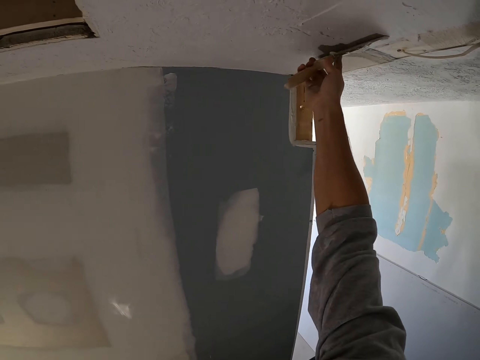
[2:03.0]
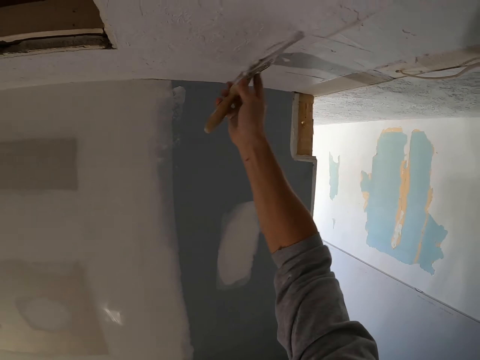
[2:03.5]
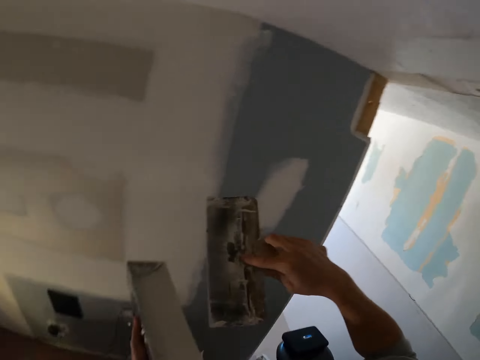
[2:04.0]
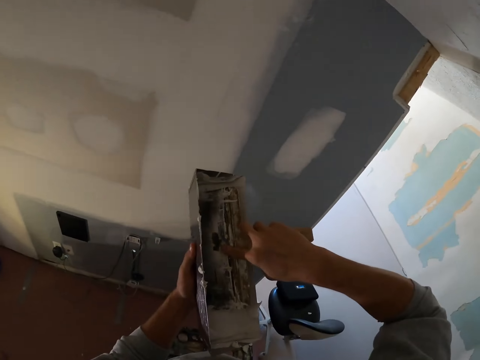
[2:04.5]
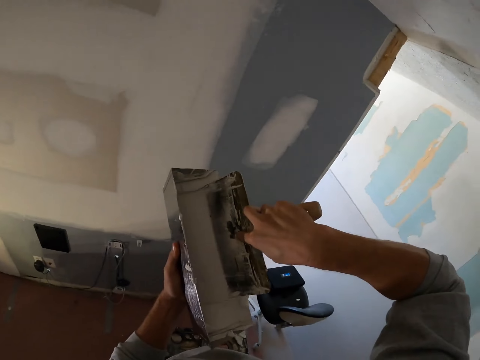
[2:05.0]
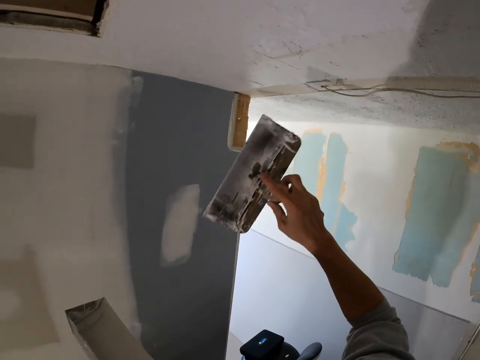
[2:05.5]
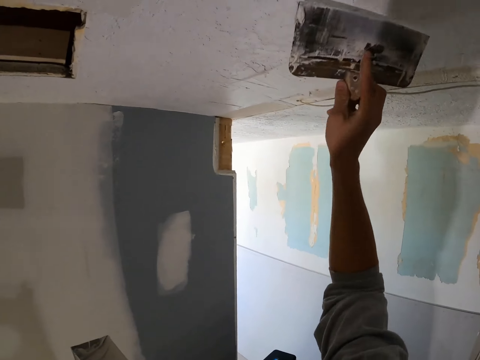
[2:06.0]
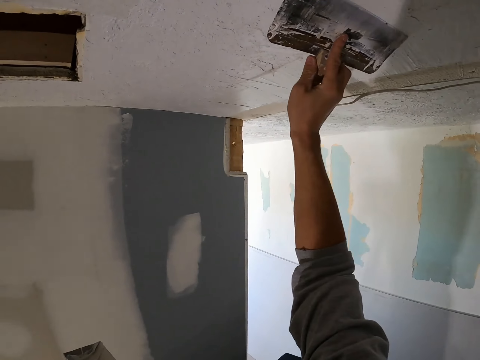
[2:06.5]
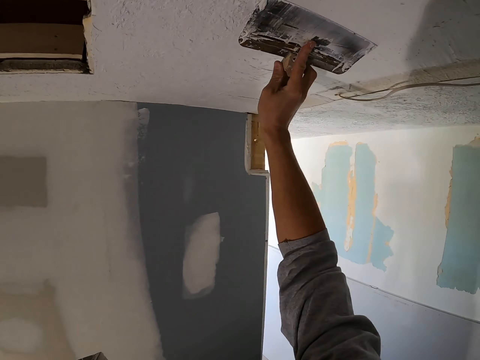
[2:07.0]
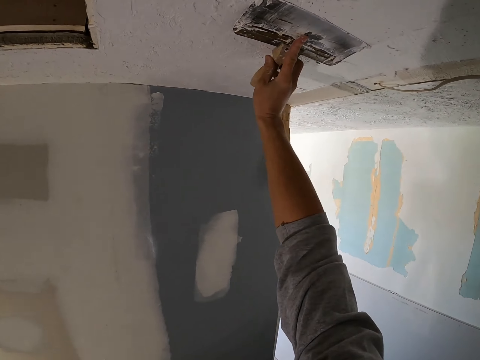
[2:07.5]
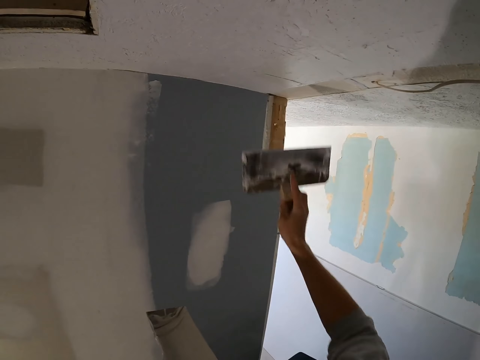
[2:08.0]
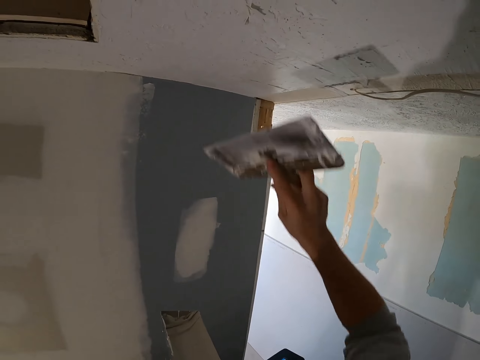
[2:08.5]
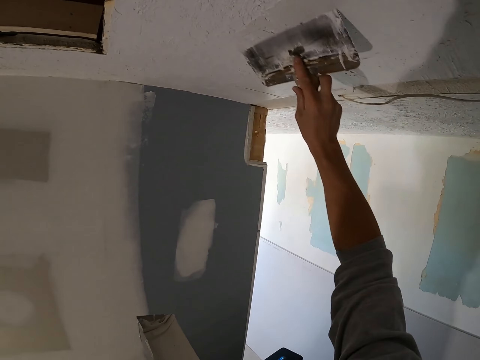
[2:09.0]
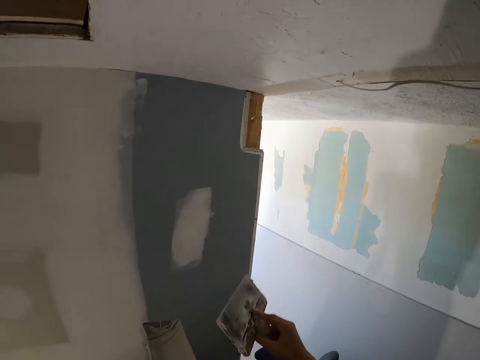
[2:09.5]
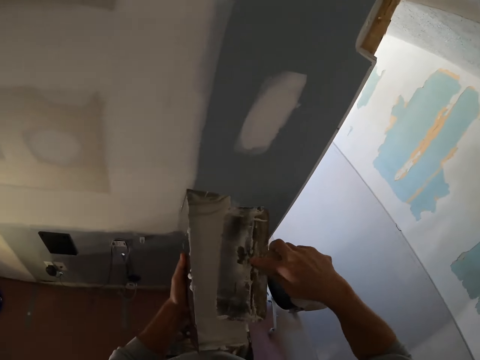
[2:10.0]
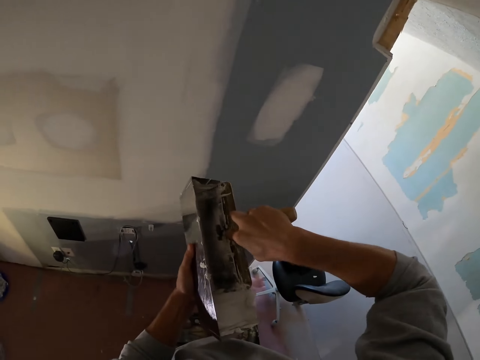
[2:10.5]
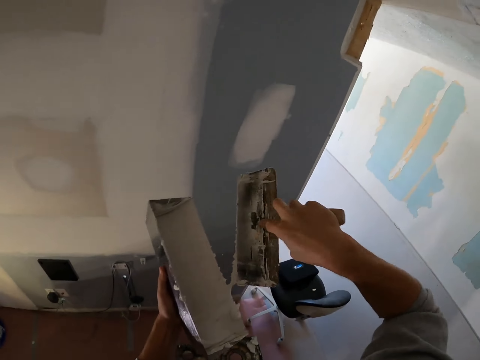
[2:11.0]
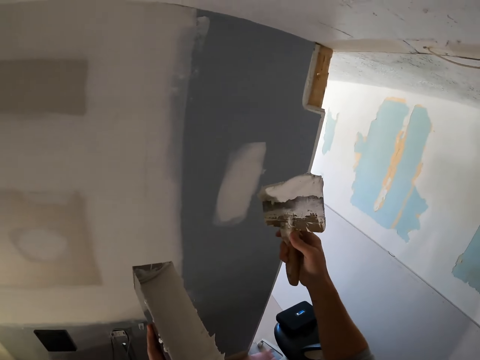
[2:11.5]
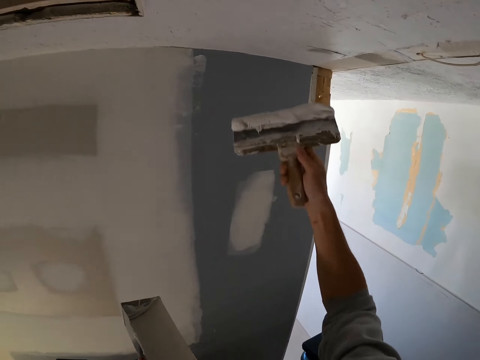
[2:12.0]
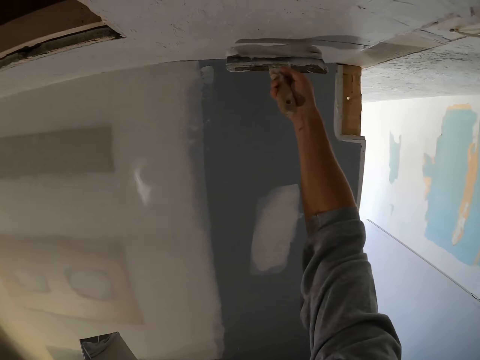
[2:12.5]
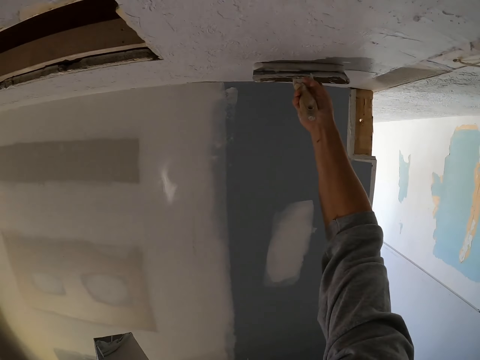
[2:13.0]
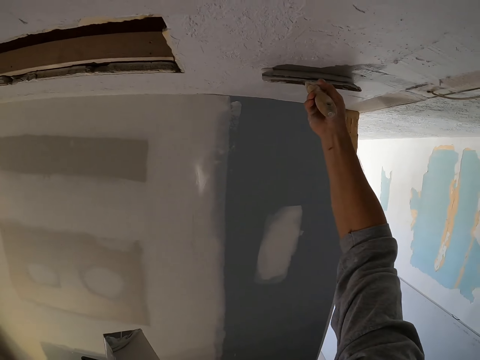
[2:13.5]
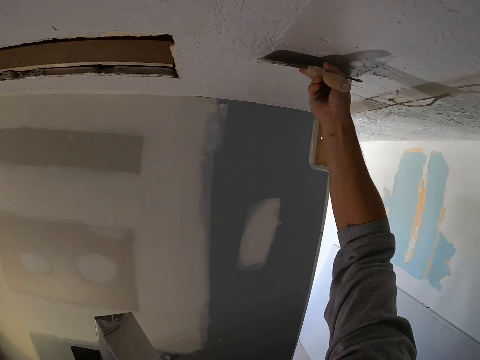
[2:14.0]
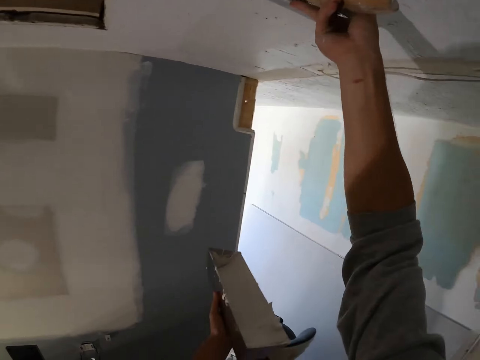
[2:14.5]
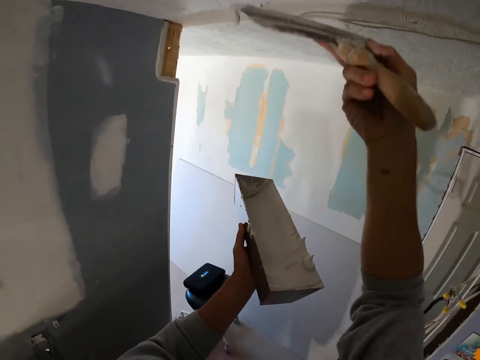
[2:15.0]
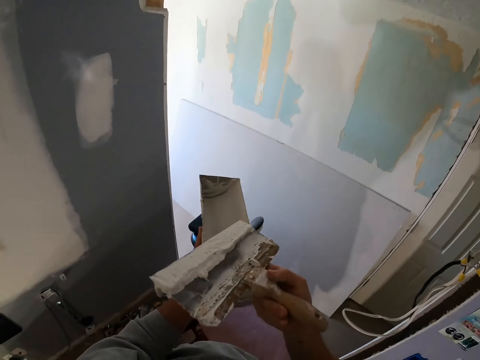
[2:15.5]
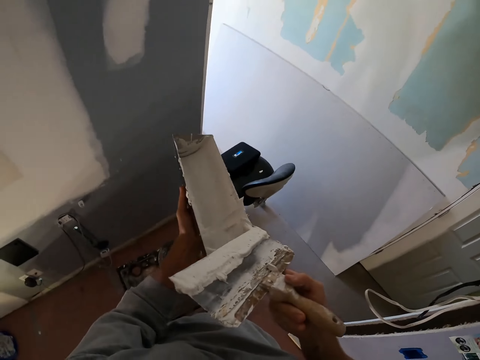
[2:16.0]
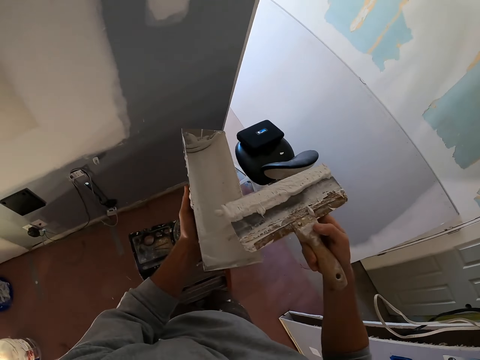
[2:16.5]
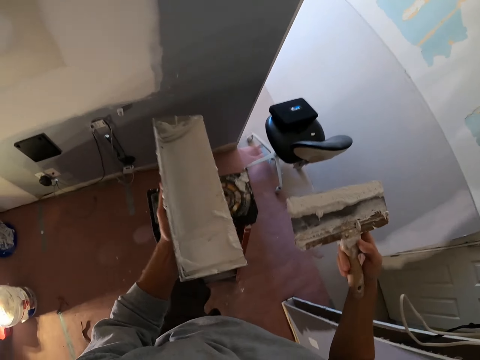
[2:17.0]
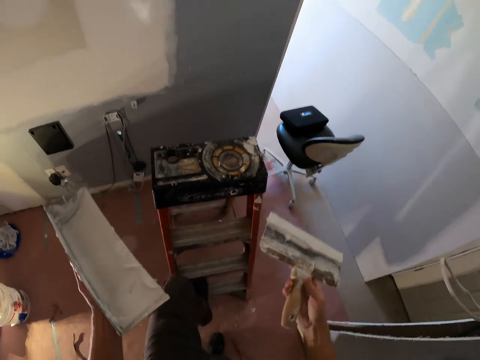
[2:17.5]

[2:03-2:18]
The camera wearer scoops paint on the paint tray, rubs the brush on the paint, and applies paint on the ceiling. They scoop paint on the paint tray, rub the brush on the paint, and apply paint on the ceiling.

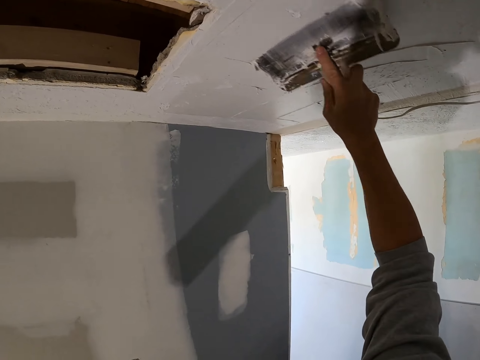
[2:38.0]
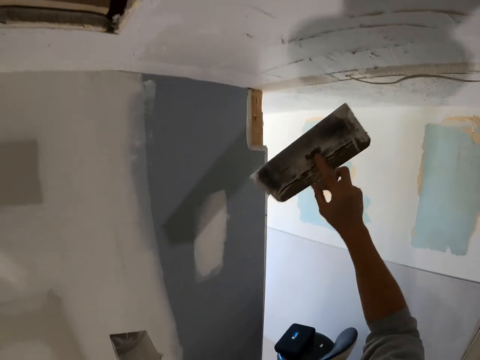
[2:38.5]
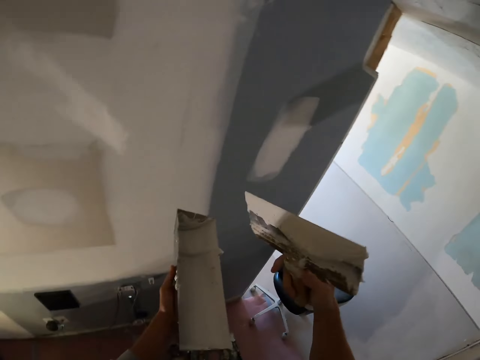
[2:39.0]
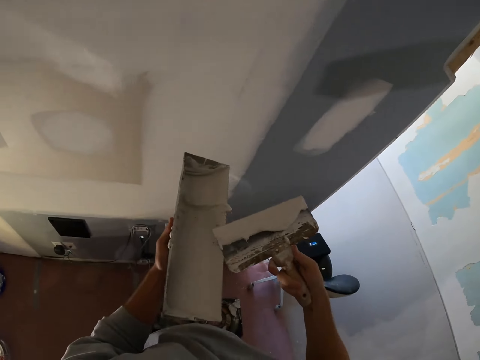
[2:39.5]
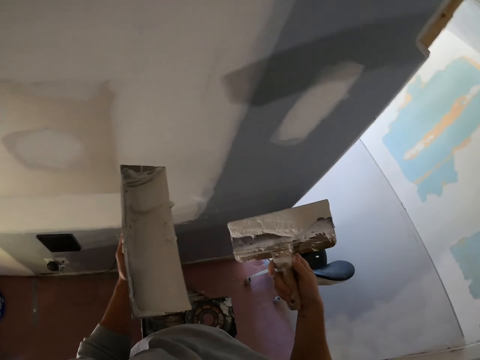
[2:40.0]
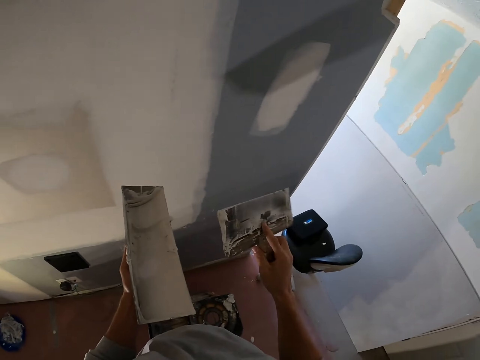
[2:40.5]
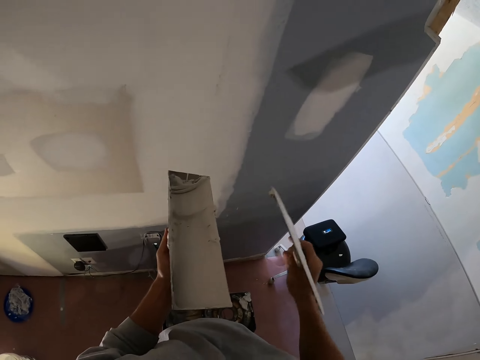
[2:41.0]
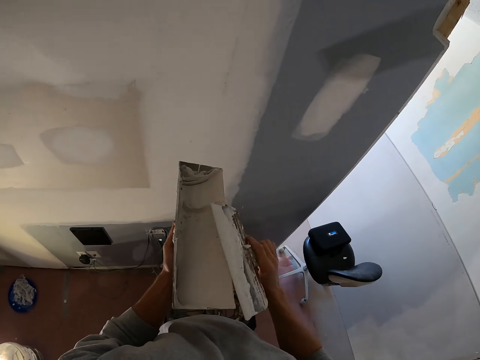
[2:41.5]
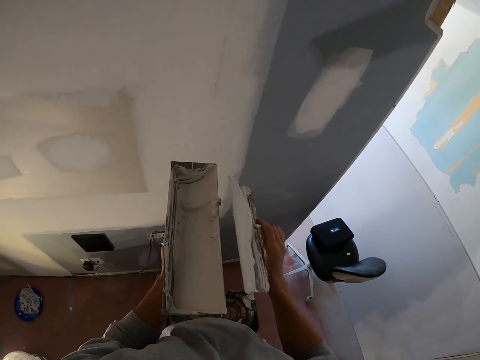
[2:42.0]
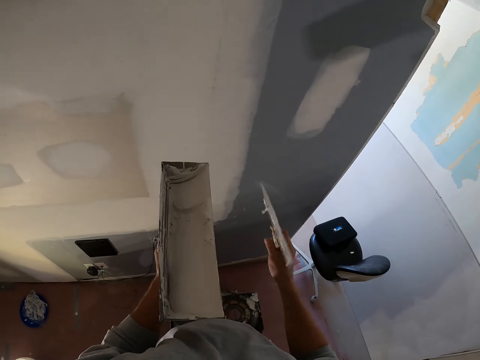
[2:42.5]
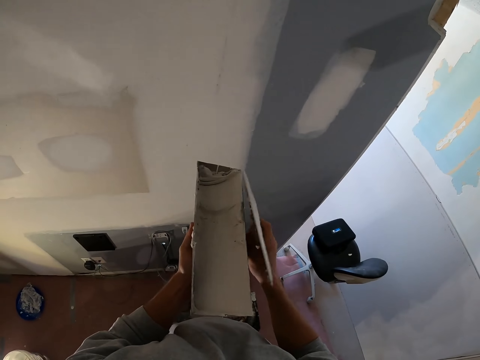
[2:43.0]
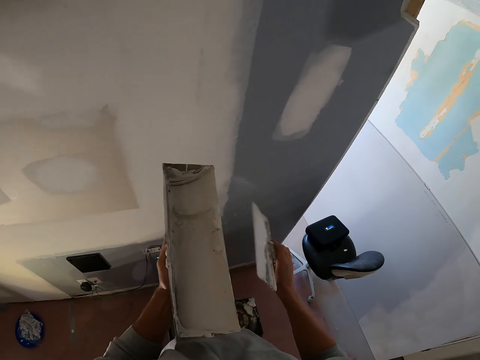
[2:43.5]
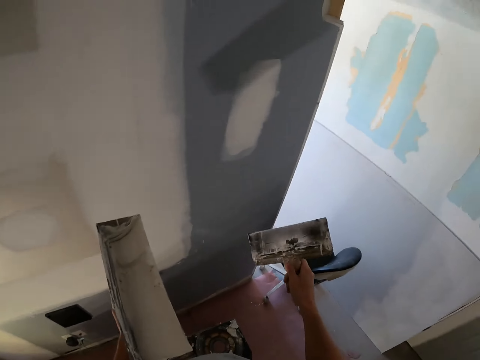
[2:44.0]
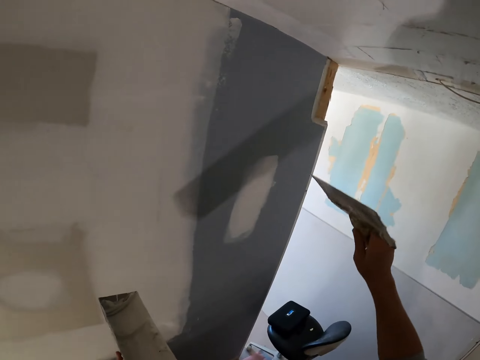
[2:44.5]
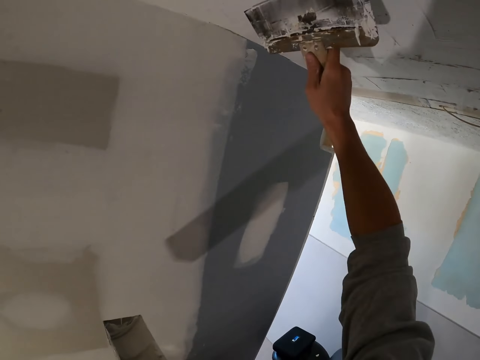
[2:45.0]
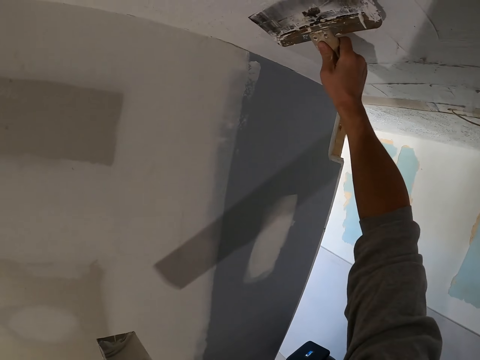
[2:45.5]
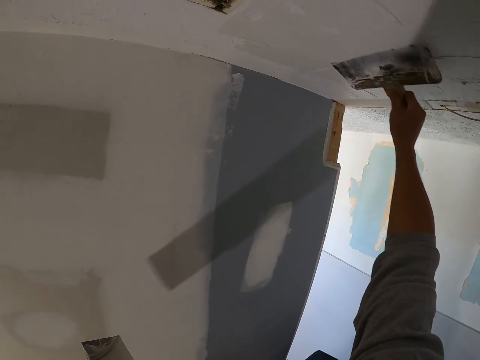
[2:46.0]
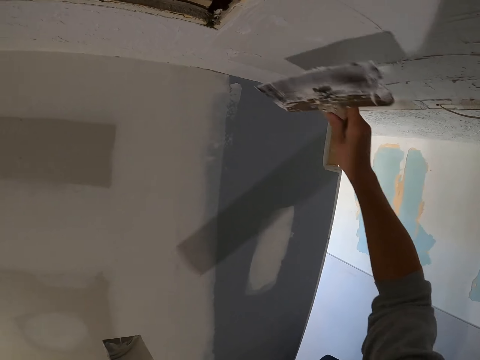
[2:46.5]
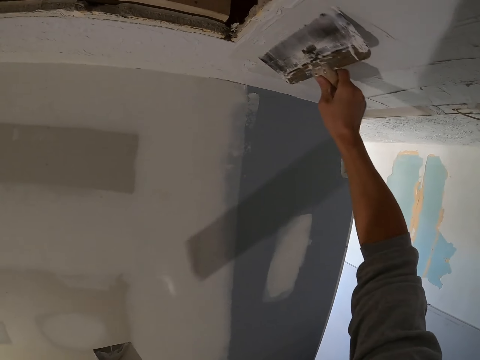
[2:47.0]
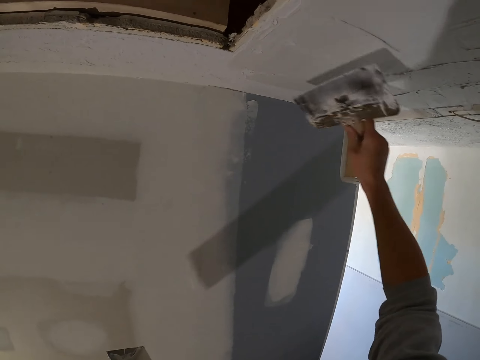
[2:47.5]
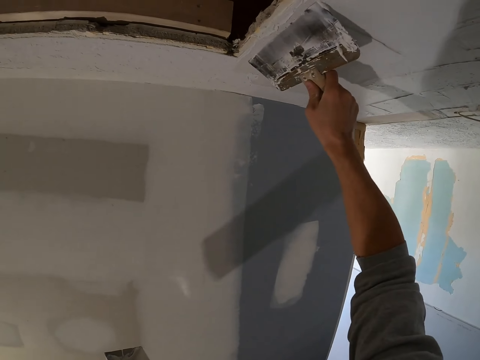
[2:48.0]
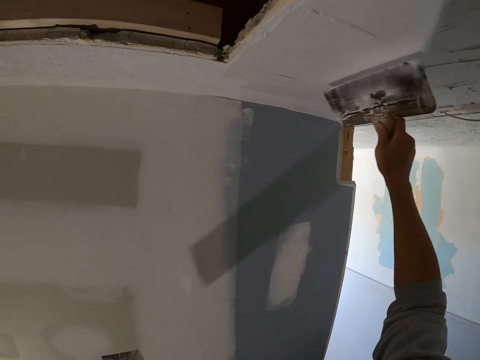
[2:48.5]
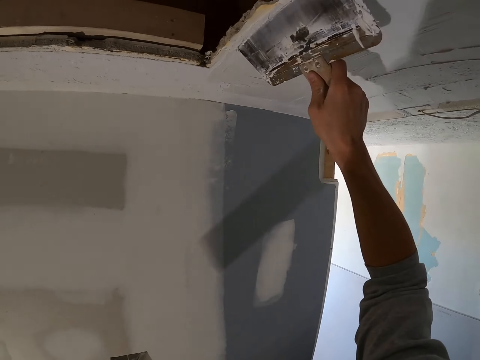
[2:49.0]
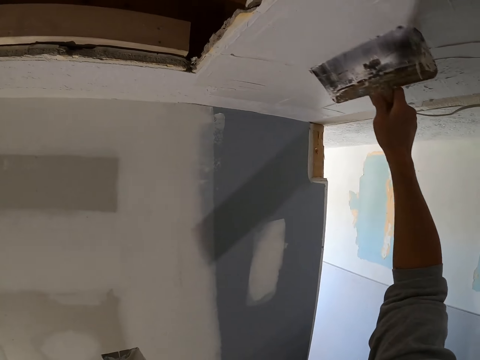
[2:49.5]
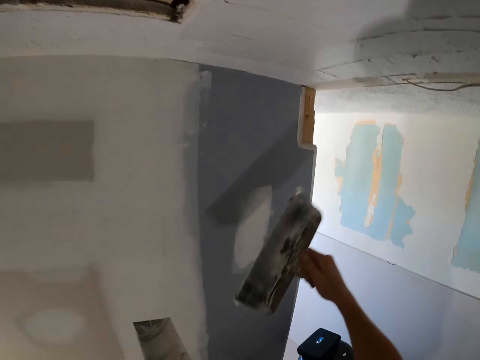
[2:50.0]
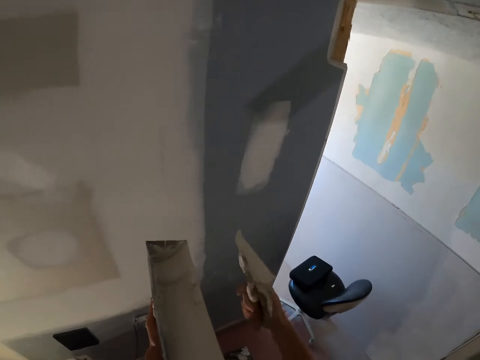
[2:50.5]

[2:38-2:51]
The camera wearer rubs the brush on the paint. They look around the room. They apply paint on the ceiling.
